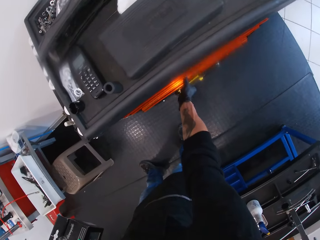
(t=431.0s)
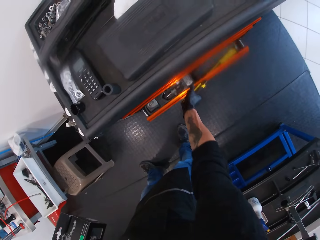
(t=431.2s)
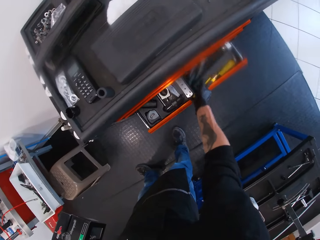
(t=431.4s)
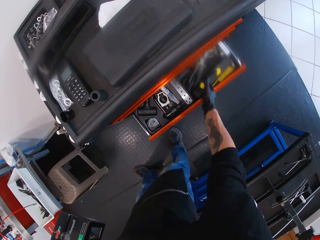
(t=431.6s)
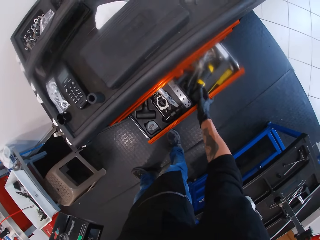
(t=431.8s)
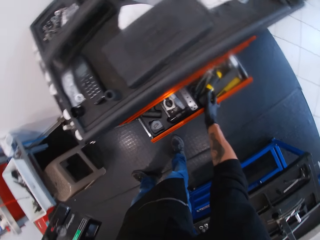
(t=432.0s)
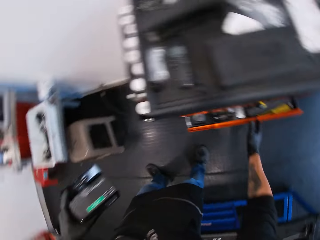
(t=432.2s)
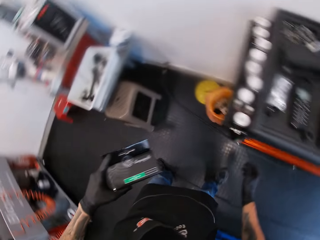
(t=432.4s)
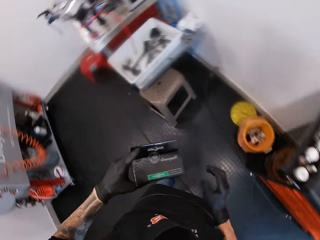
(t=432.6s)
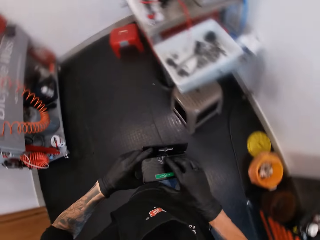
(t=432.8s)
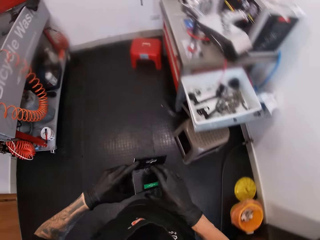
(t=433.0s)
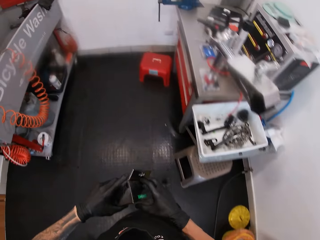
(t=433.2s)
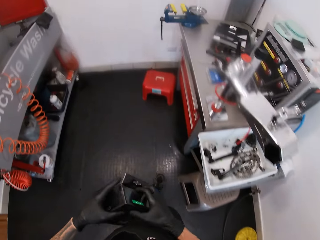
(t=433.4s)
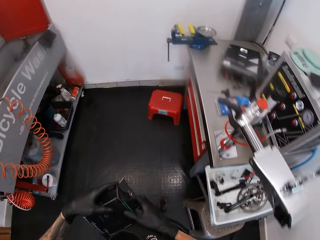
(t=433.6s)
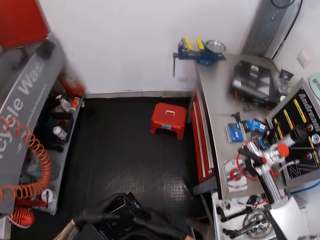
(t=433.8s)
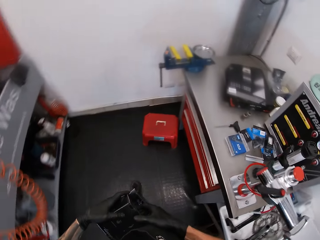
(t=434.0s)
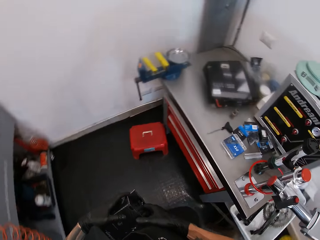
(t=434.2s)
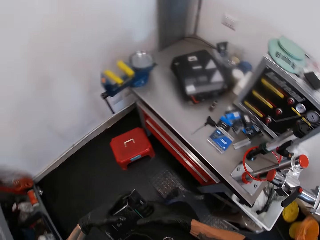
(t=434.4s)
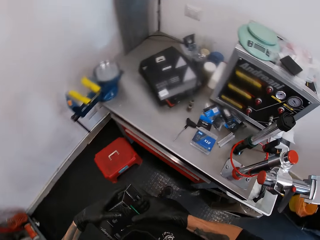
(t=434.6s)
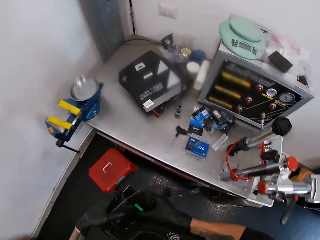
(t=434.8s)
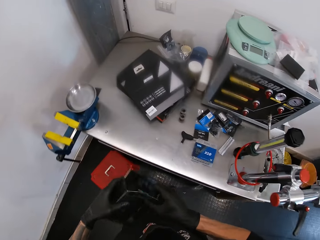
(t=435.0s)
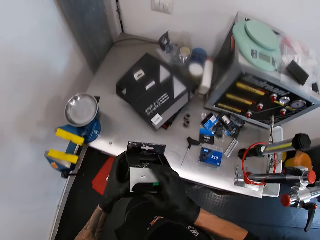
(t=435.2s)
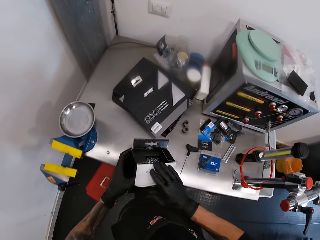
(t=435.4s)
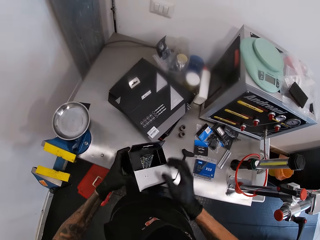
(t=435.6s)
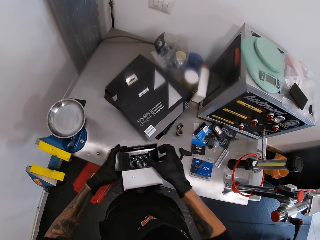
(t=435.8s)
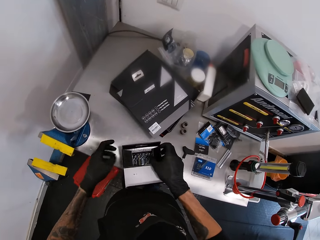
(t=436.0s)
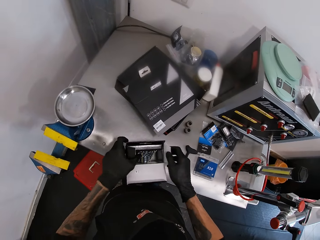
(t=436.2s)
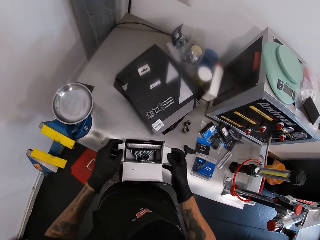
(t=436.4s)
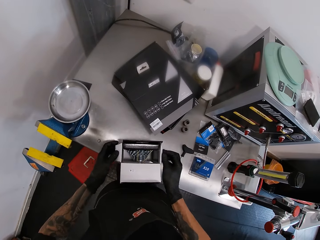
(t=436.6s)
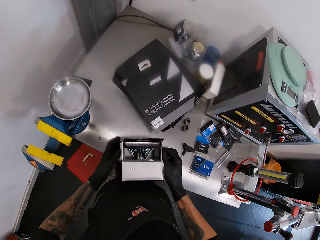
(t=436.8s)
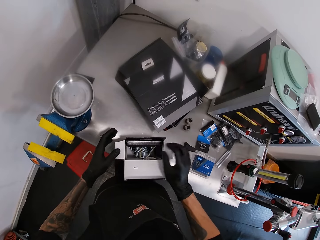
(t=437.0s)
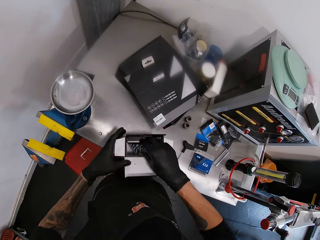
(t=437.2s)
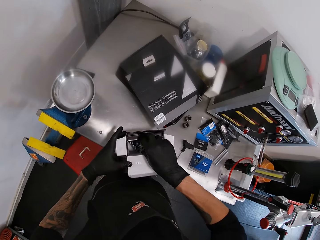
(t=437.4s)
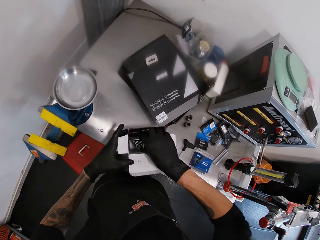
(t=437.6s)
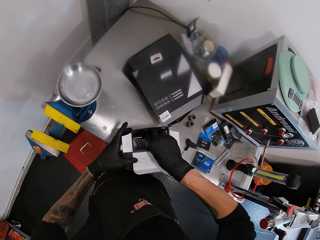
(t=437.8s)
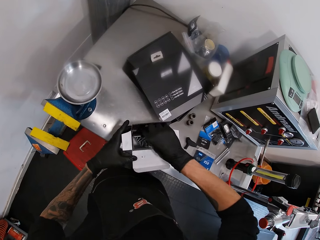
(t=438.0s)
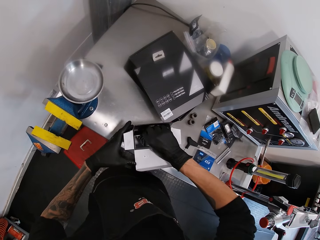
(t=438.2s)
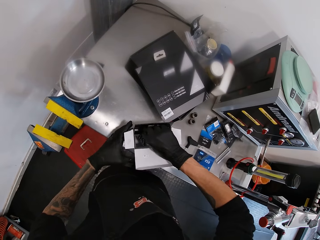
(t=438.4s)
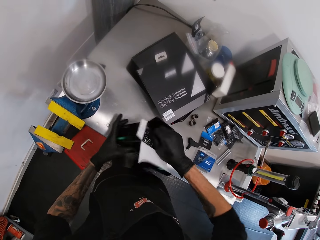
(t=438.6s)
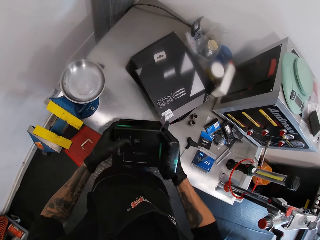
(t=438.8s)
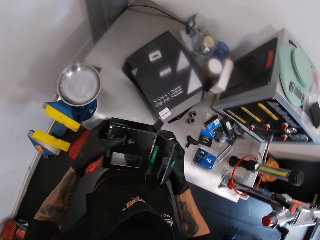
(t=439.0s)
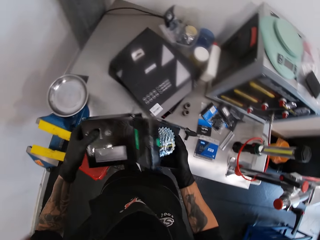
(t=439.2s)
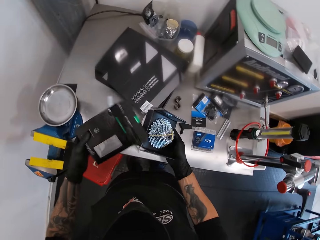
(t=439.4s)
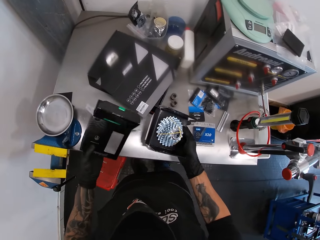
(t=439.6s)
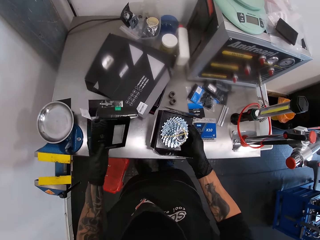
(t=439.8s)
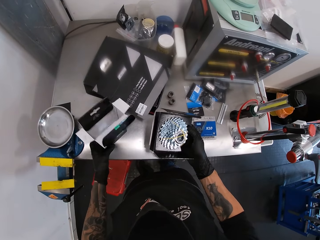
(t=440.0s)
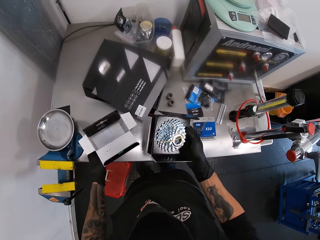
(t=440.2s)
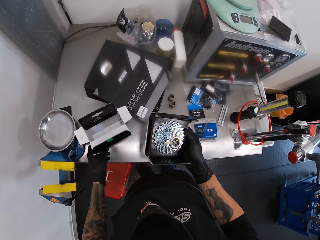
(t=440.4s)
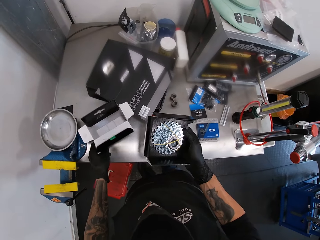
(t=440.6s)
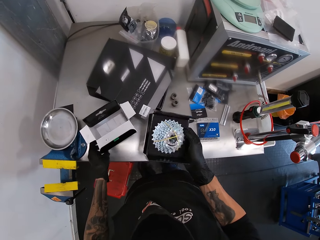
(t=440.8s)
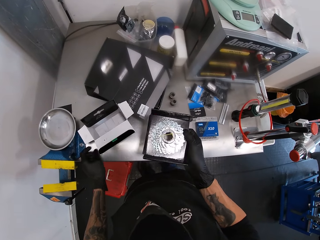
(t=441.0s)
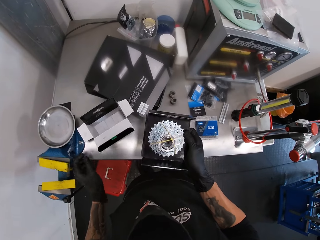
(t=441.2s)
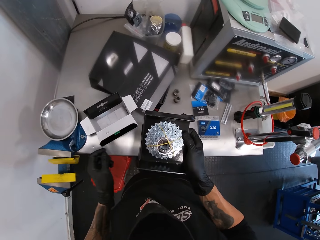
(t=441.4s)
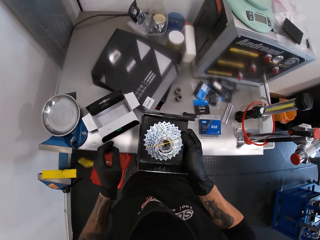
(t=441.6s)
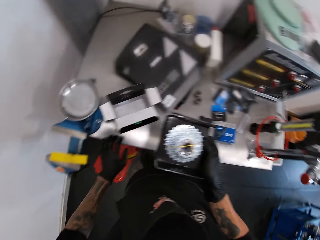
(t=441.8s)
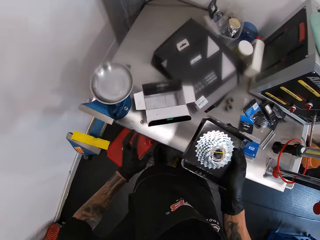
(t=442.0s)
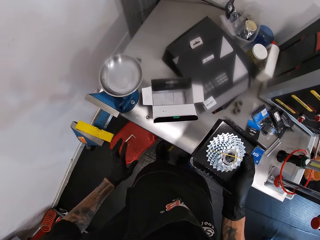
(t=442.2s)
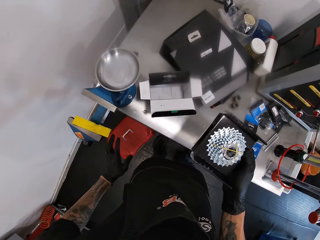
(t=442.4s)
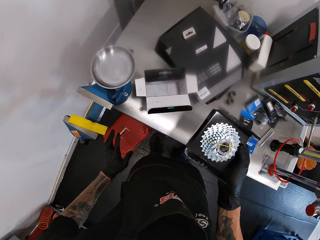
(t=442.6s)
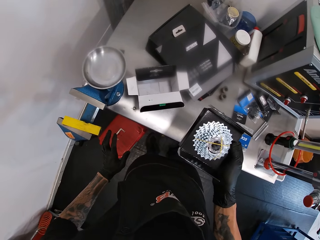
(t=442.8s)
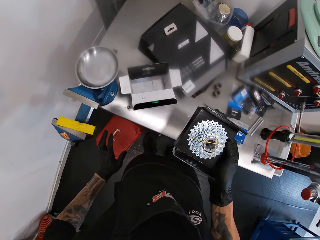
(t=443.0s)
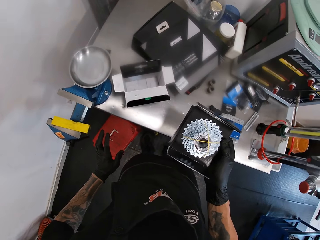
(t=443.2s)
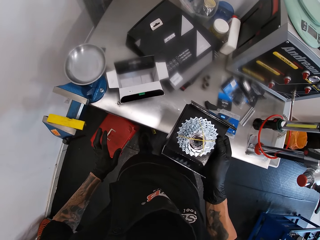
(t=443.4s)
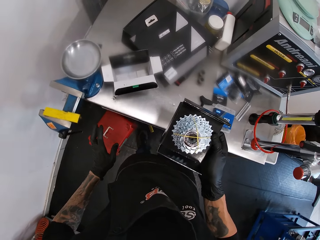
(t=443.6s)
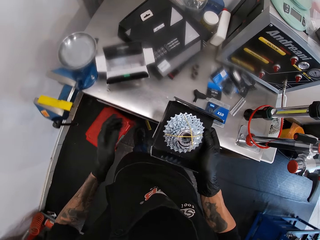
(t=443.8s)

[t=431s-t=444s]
The camera wearer opens the drawer beneath the work bench with his right hand. He drops the cutting knife in the drawer beneath the work bench with his right hand. He pushes the drawer with his right hand. He stares around. He holds the black box with both hands. He walks around. He opens the cassette box with his right hand. He puts the box on the tool cabinet. He removes the bicycle cassette from the box with his right hand. He drops the cassette box on the work bench with his left hand. He drops a swivel vise jaw face on the floor.

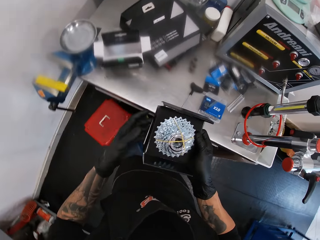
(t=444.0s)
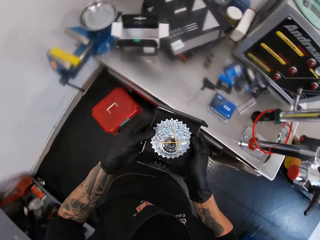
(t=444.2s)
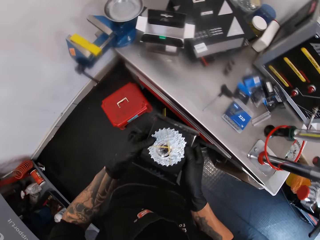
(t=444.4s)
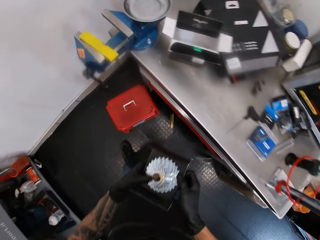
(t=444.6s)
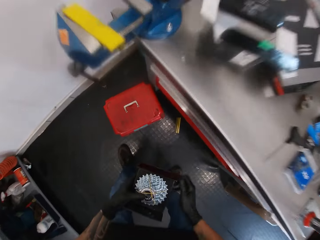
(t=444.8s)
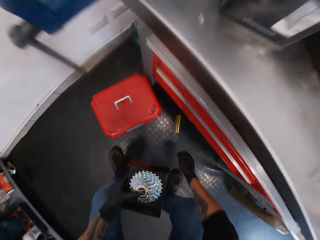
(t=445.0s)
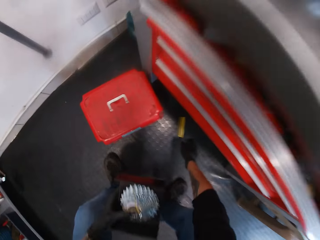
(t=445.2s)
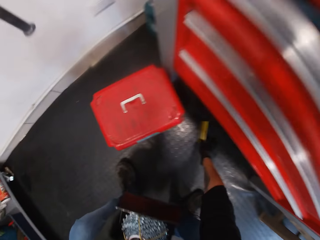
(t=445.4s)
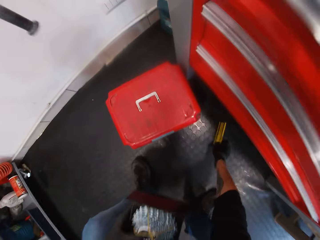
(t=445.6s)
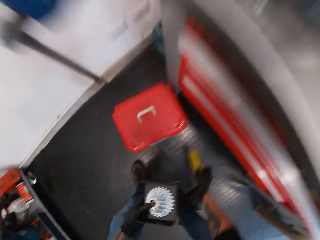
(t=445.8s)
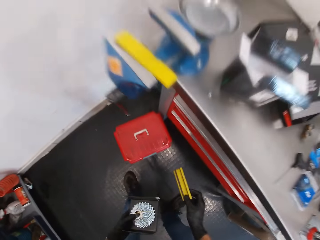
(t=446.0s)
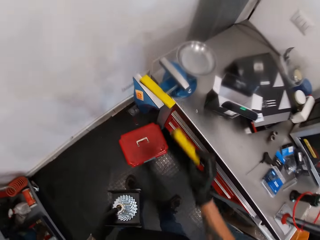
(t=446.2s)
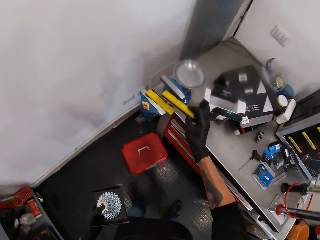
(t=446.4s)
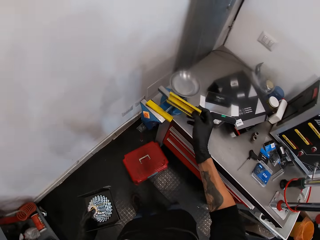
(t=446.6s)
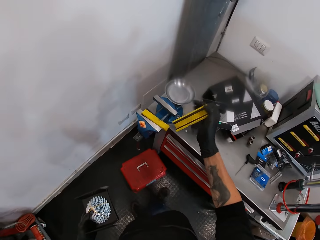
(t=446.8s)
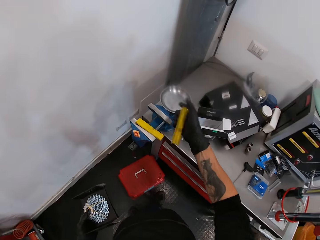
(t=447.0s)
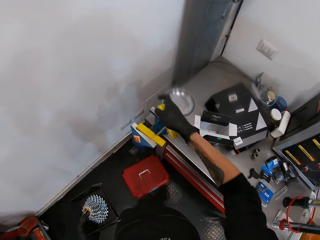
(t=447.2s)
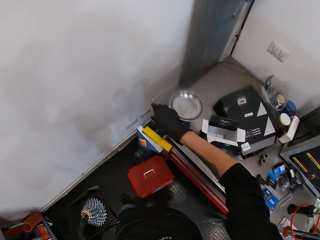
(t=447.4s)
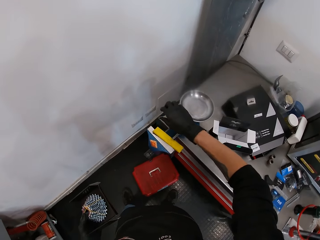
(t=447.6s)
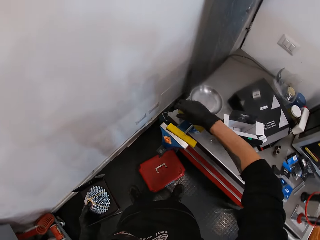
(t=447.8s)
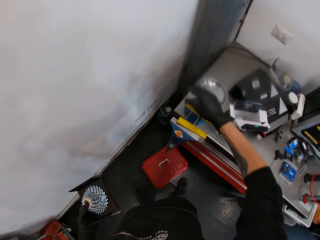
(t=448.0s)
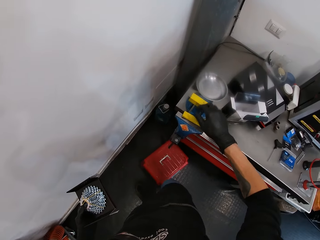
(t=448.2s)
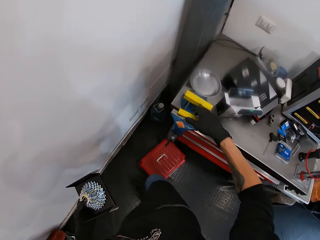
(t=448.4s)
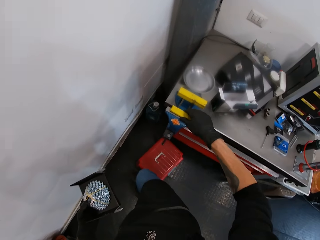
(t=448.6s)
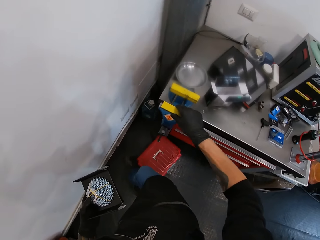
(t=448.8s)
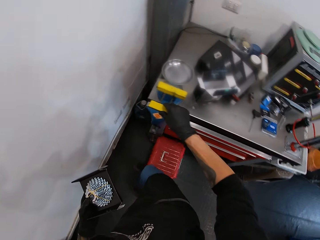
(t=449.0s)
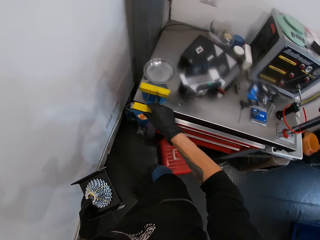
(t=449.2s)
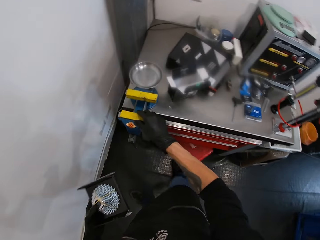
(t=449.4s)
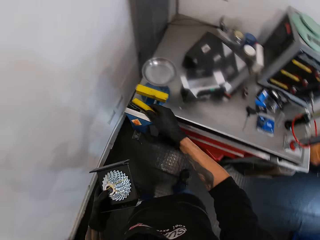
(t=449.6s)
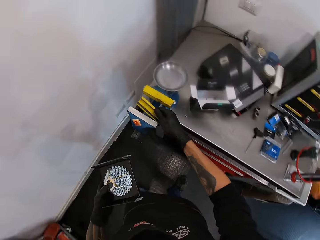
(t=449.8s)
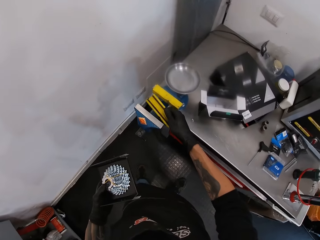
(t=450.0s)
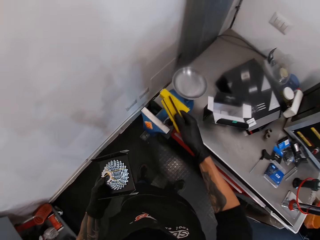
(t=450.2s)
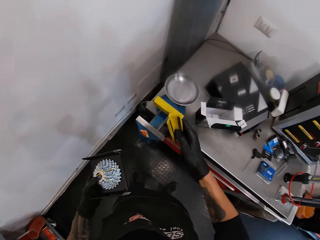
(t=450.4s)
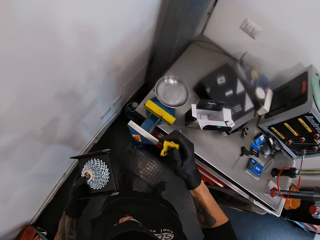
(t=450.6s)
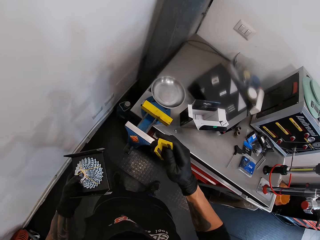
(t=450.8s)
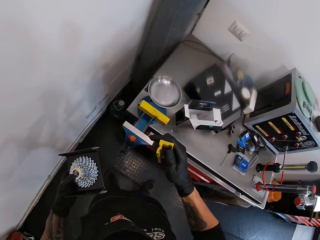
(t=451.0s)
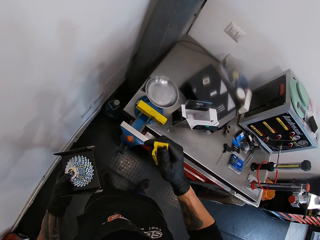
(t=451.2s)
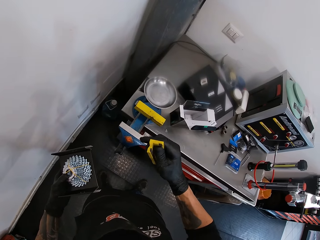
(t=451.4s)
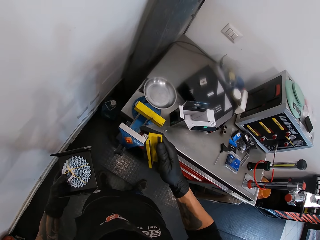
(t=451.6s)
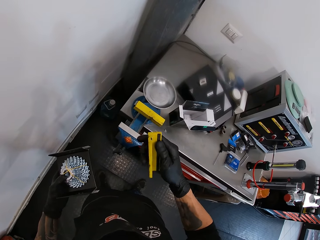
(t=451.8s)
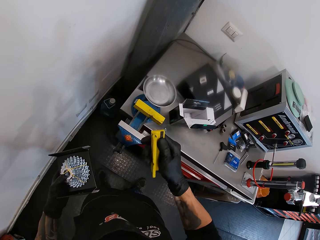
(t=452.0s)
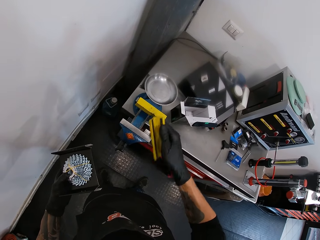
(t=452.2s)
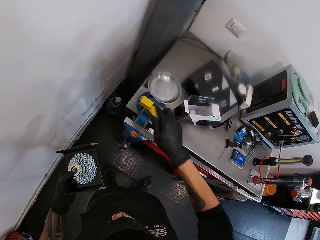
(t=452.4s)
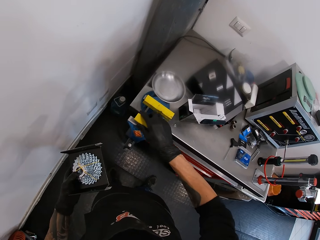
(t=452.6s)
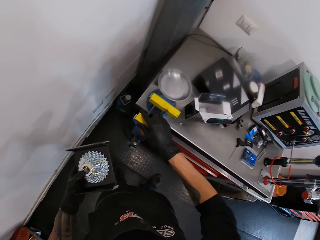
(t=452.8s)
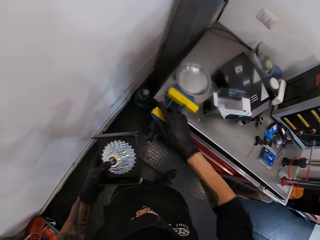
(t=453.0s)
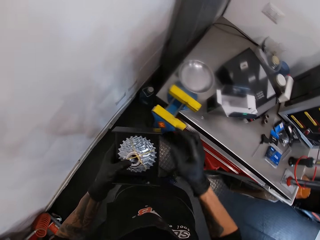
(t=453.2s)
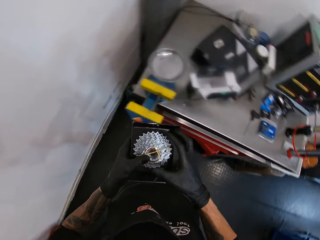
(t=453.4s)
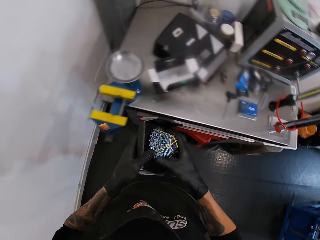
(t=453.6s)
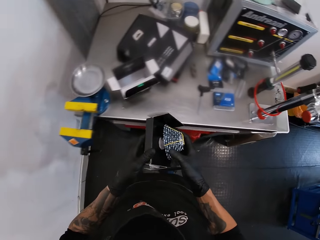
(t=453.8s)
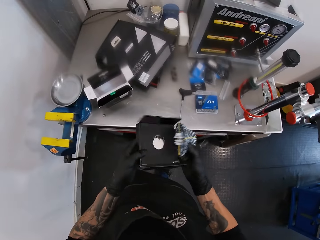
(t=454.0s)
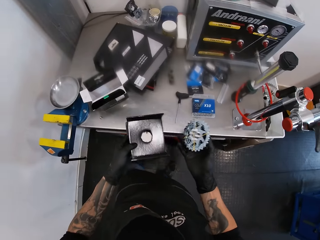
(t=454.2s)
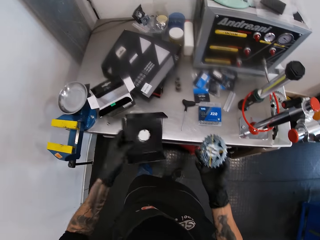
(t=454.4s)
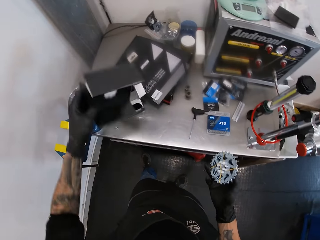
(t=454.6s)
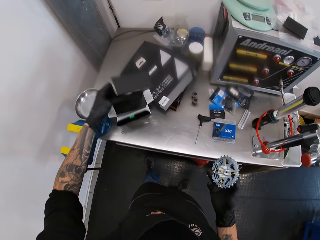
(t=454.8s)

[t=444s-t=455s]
The camera wearer passes the bicycle cassette in his right hand to the left hand. He picks up the swivel vise jaw face or bench grip on the floor with his right hand. He drops the bench grip on the bench vice with his right hand. He fixes the jaw face on the holder with his right hand. He picks up the bench grip from the bench vice with his right hand. He looks at the jaw face in his hand. He drops the bench grip on the bench vice with his right hand. He fixes the jaw face on the holder with his right hand. He removes the cassette with his right hand from a box in his left hand.
